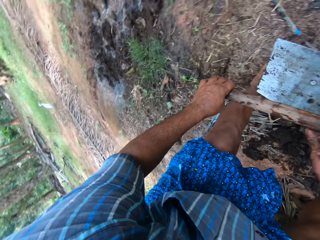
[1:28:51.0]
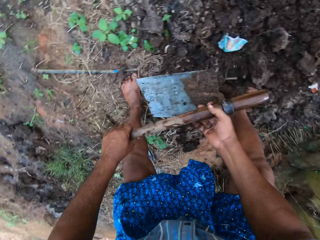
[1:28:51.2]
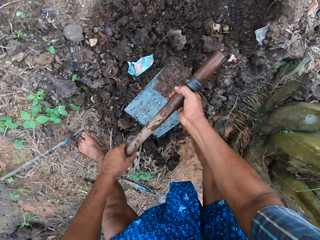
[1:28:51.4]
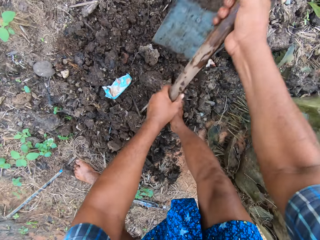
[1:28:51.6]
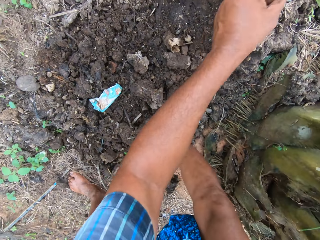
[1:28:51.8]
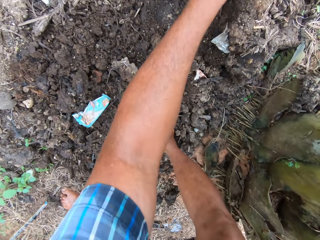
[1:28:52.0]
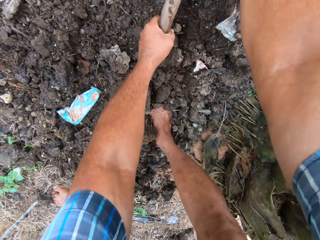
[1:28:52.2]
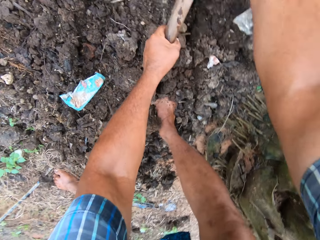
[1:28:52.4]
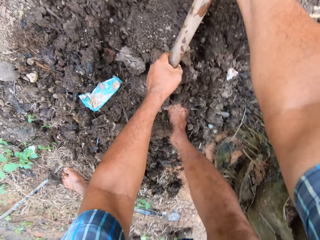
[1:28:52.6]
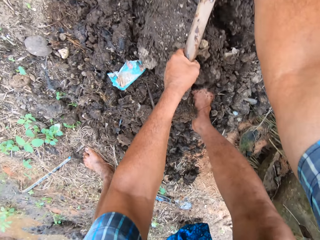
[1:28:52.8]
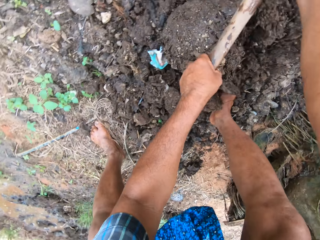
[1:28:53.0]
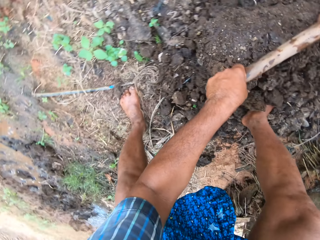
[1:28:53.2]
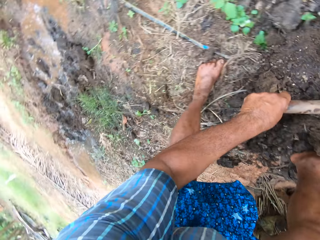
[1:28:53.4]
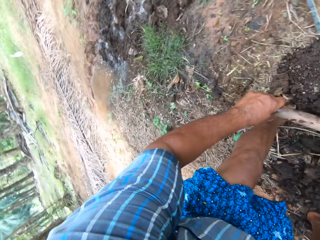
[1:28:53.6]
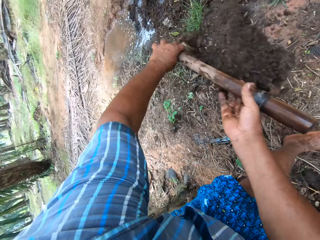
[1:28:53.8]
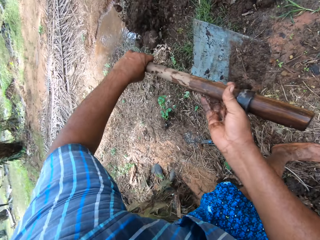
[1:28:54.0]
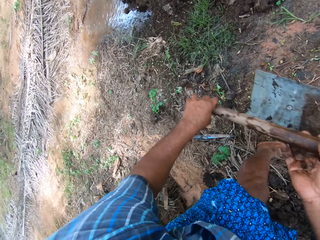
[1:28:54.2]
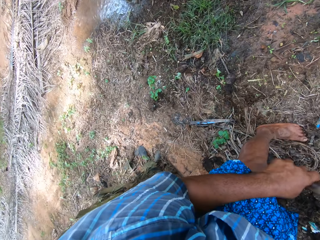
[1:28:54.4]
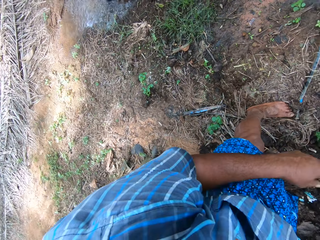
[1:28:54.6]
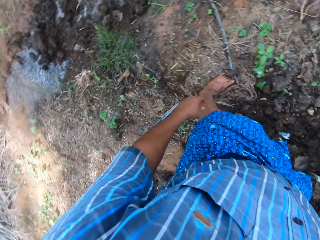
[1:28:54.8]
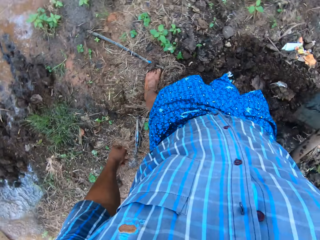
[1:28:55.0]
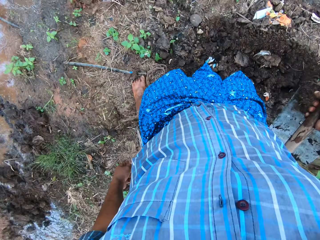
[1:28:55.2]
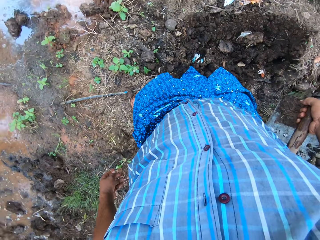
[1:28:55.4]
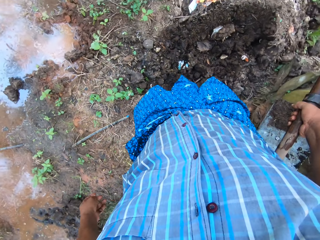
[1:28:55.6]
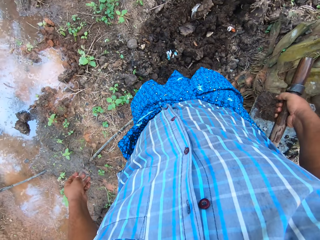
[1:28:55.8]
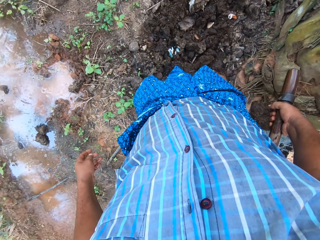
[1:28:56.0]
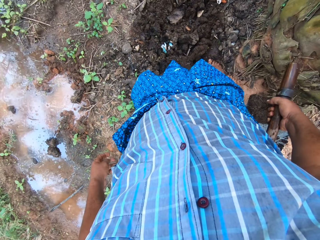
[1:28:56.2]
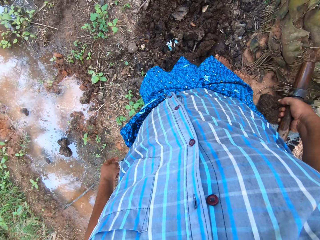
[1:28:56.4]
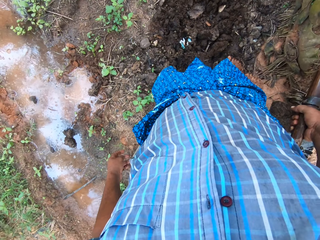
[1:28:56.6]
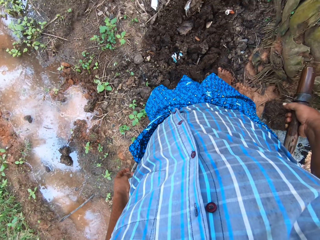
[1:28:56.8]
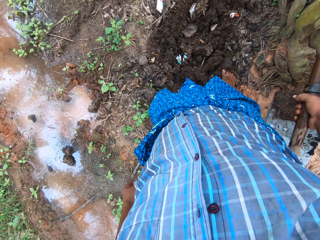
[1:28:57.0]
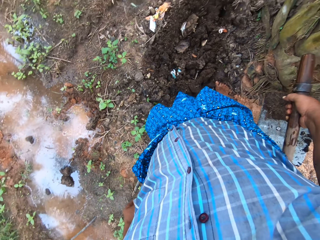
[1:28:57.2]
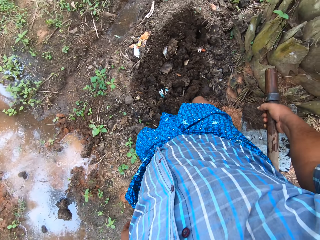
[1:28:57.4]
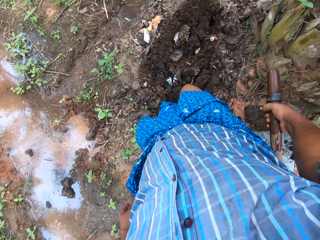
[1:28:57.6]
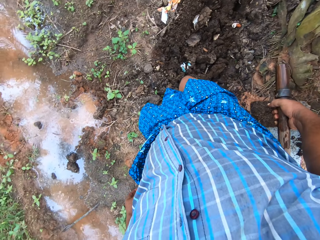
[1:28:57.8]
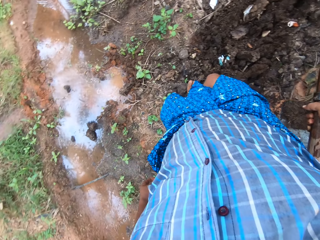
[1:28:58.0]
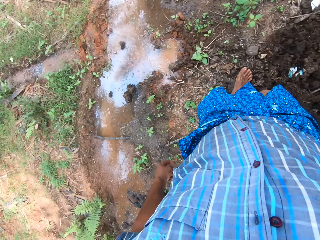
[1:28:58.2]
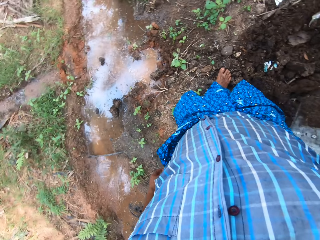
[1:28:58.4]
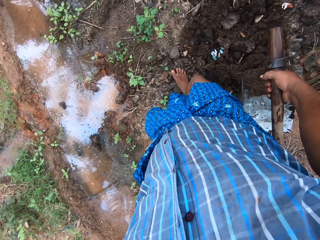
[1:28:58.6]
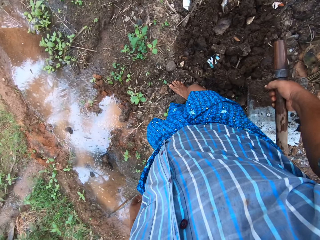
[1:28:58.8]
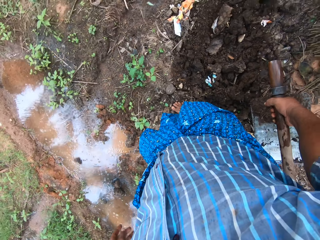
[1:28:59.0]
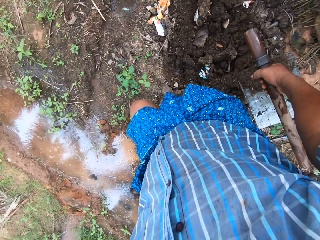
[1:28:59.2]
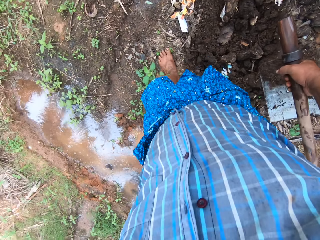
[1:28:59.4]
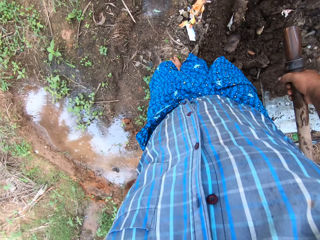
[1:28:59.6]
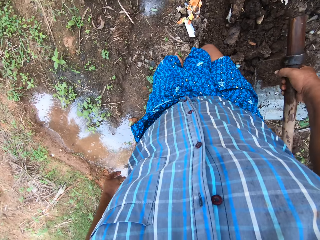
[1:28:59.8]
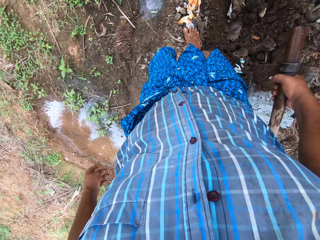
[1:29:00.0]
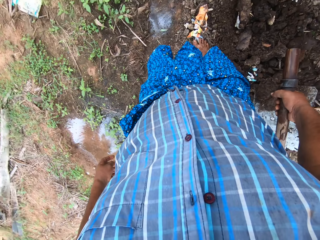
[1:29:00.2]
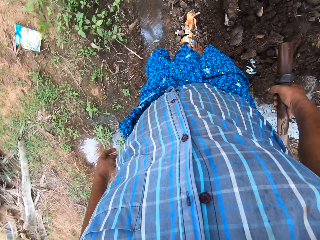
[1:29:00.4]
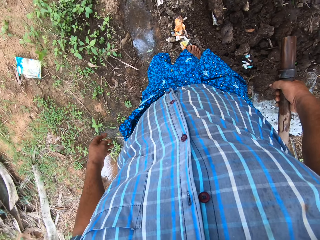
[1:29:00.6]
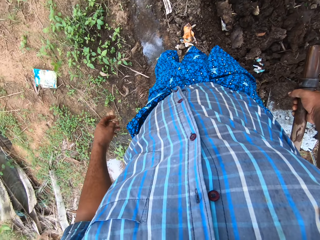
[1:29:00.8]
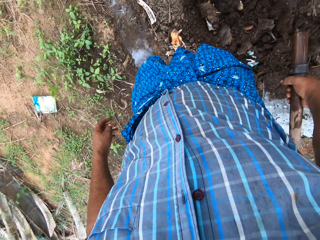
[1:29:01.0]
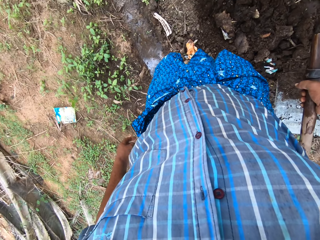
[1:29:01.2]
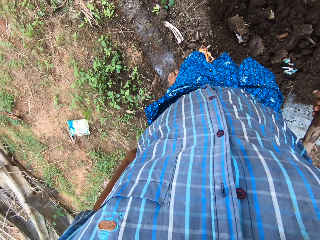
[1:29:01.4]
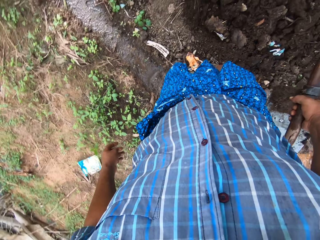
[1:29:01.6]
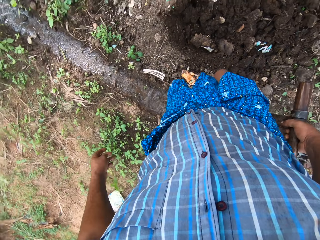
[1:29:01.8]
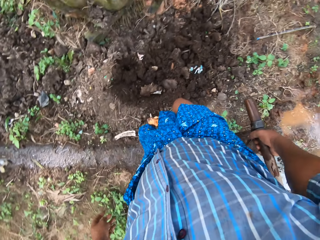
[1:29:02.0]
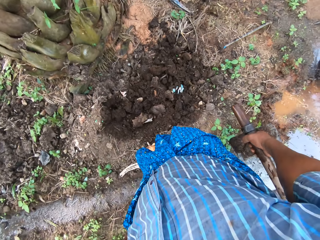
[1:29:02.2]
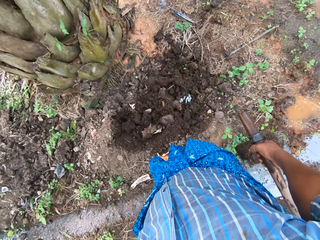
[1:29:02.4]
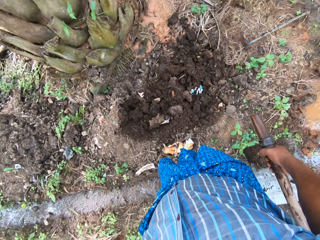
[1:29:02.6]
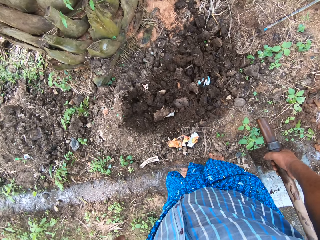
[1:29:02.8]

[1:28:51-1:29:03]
The camera wearer picks up the soil with the hoe and throws the soil with the hoe. They grunt briefly. They look around the field work area. They walk to the front of the tree.

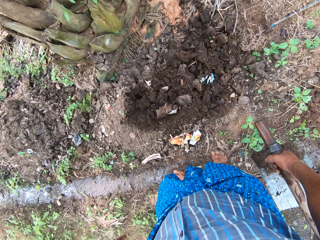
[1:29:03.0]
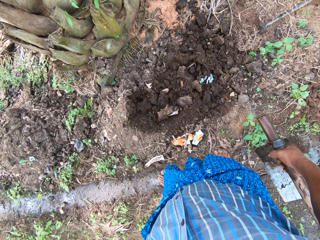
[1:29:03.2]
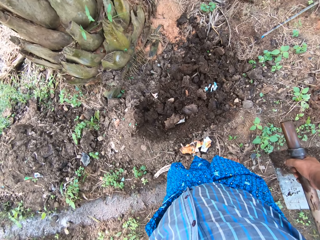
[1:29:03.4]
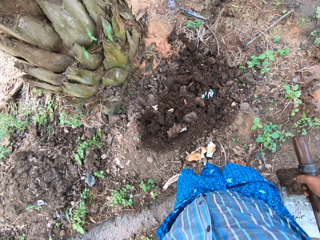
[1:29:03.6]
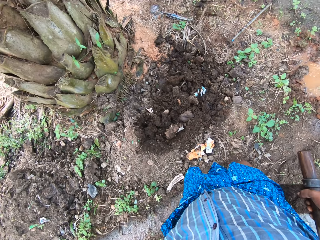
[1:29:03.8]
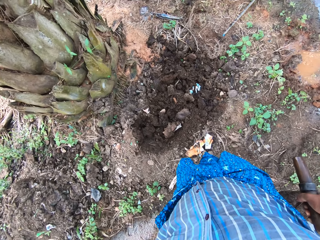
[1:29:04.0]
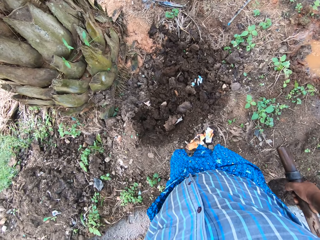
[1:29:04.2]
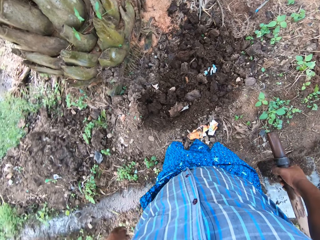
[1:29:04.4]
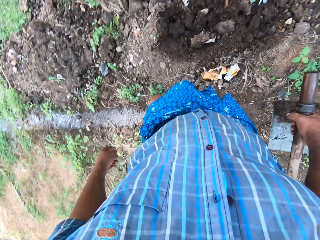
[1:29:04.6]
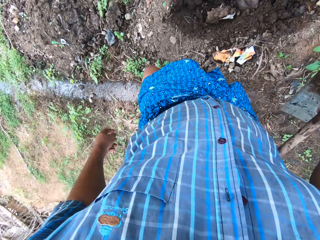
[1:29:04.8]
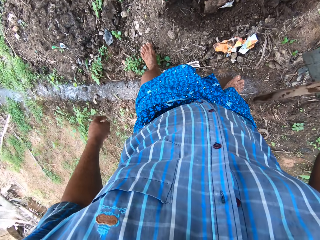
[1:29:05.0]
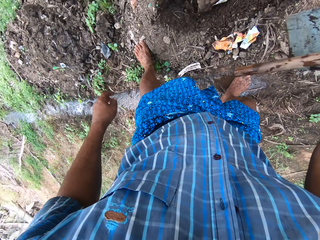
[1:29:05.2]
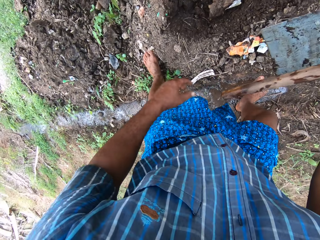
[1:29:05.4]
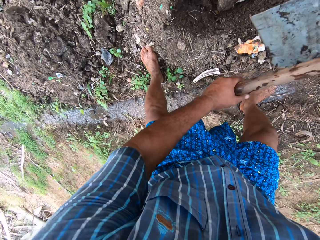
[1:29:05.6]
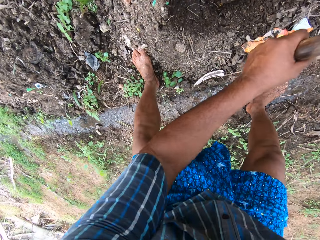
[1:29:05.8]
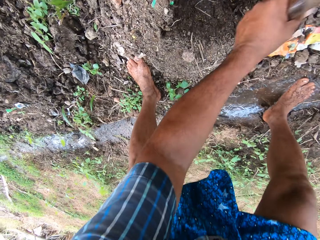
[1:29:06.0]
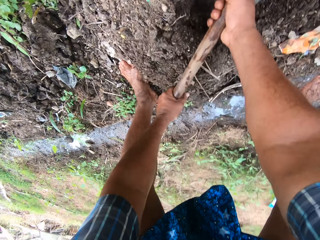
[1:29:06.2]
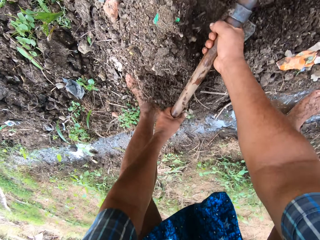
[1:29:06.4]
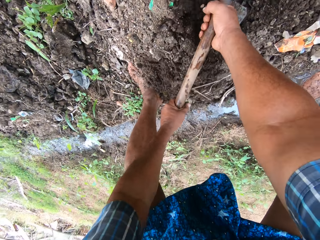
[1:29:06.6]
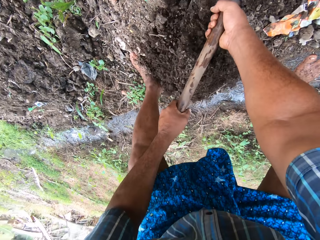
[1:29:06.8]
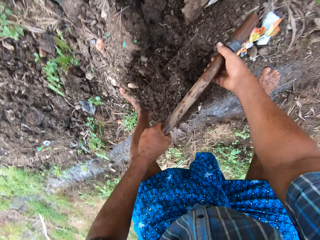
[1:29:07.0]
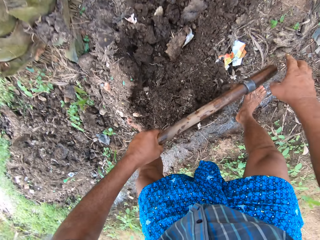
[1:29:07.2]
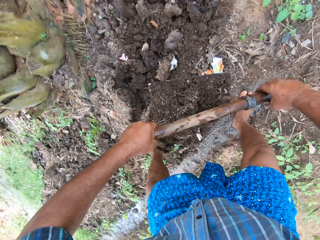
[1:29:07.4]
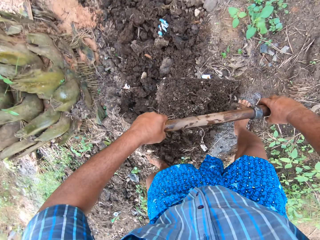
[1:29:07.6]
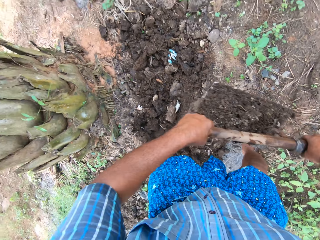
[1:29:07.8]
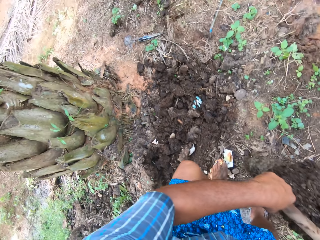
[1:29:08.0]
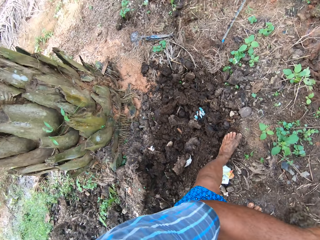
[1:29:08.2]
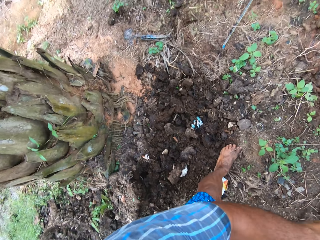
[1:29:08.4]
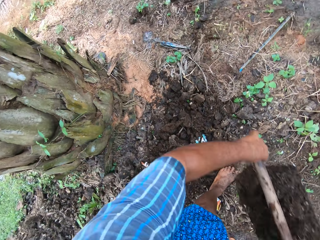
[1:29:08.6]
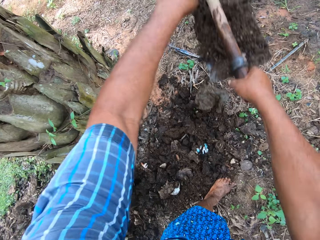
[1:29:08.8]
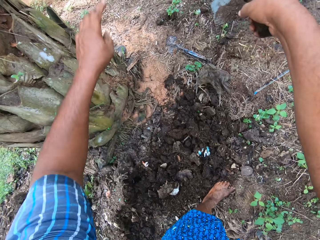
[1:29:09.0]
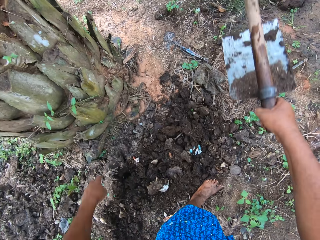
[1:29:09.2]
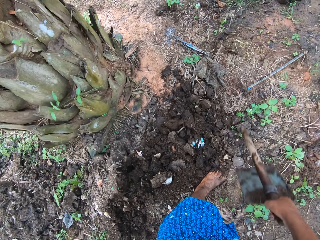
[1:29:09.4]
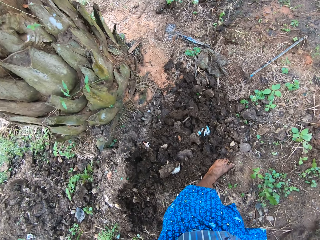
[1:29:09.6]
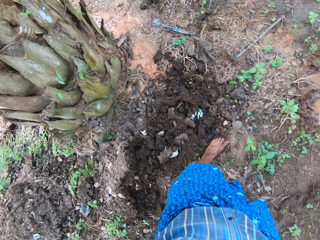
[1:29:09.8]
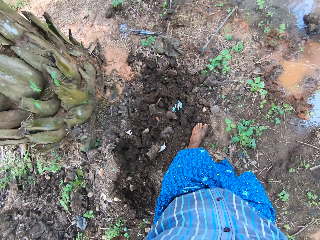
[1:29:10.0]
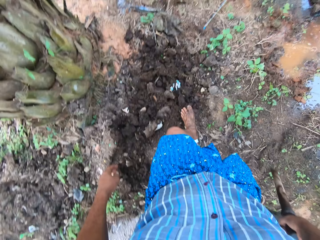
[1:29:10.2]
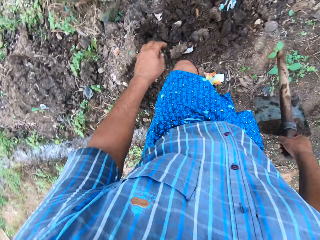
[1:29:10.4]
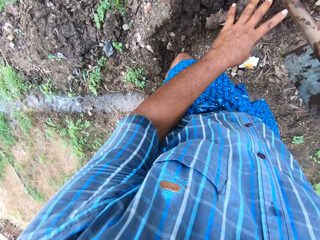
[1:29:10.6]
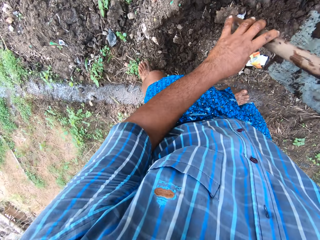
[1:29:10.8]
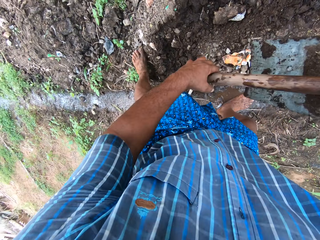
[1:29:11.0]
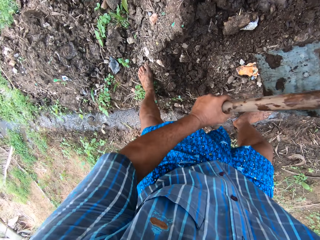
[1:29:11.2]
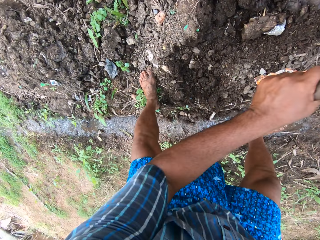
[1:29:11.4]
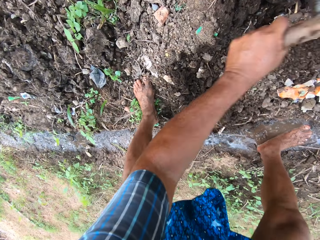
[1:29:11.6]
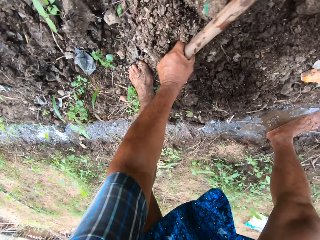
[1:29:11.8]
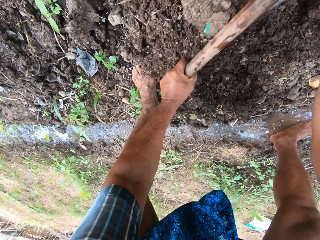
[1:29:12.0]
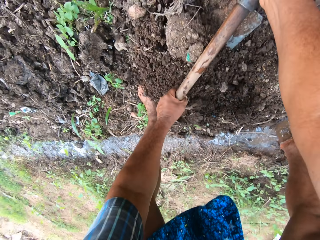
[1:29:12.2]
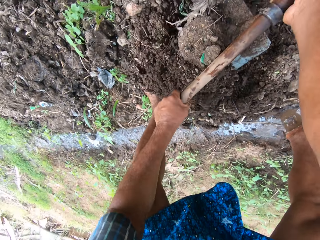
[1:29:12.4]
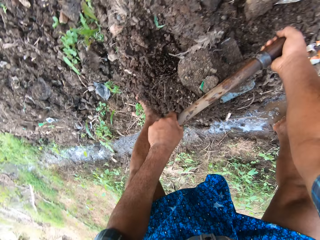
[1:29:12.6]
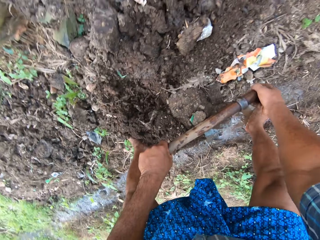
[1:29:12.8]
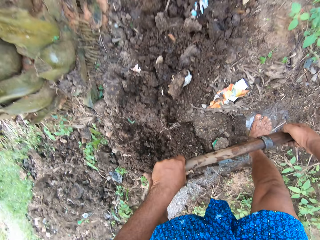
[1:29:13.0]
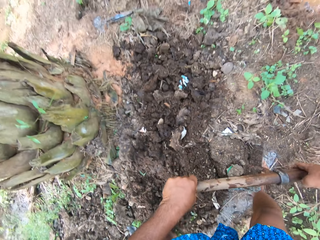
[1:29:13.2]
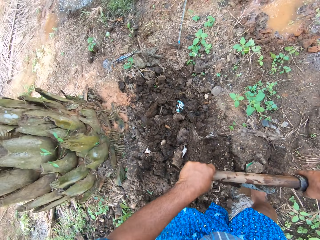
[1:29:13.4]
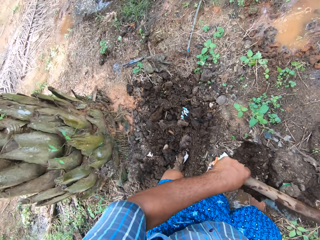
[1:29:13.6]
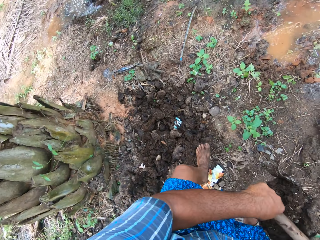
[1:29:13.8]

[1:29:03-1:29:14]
The camera wearer holds the digging hoe with both hands. They pack sand from the ground with the digging hoe. They dig a hole with the hoe. They throw the sand in the field stream with the hoe. They hold the digging hoe with both hands. They pack sand from the ground with the digging hoe.
